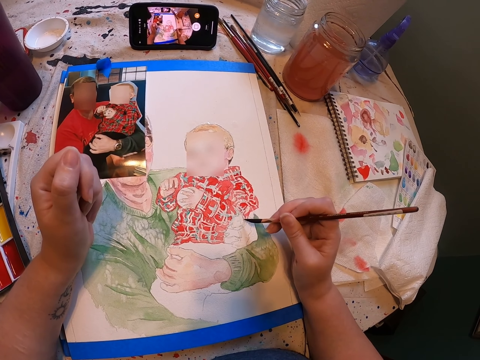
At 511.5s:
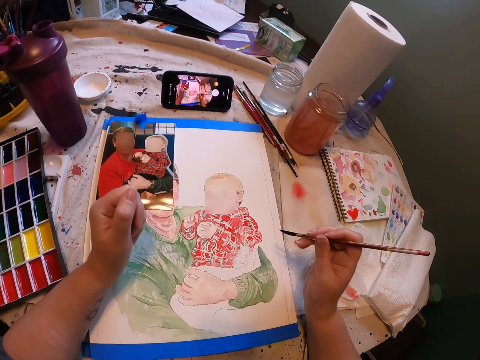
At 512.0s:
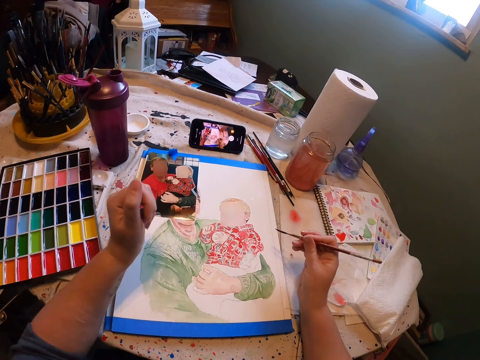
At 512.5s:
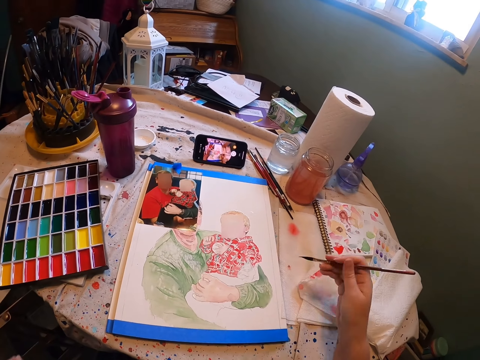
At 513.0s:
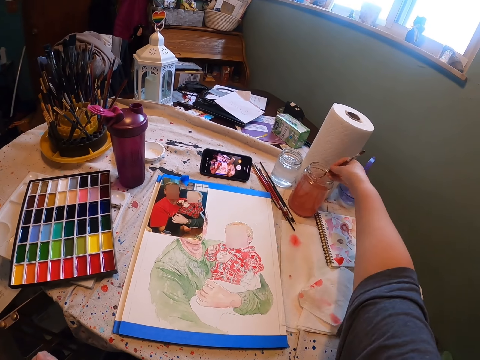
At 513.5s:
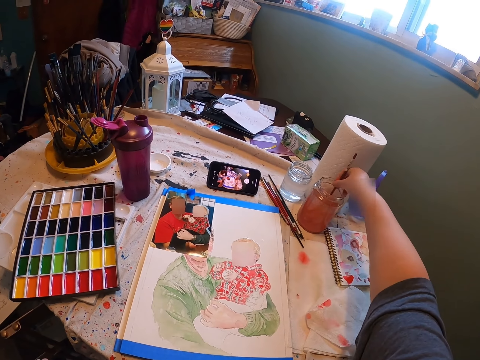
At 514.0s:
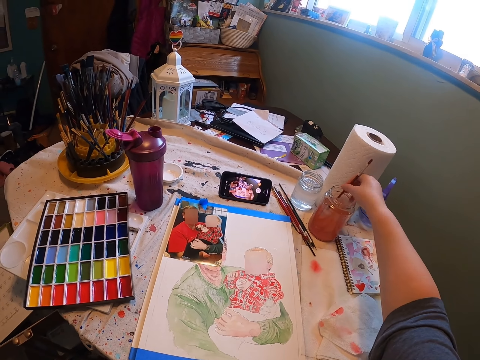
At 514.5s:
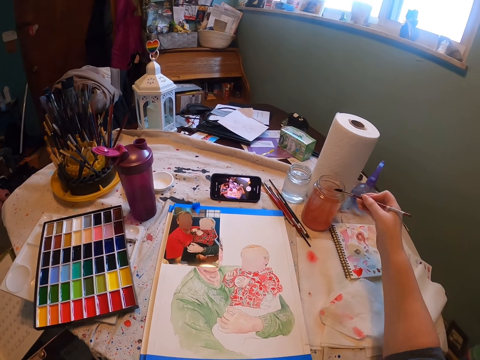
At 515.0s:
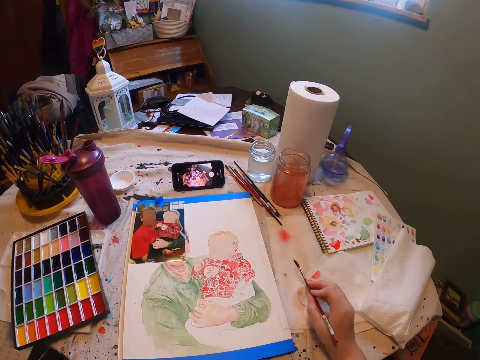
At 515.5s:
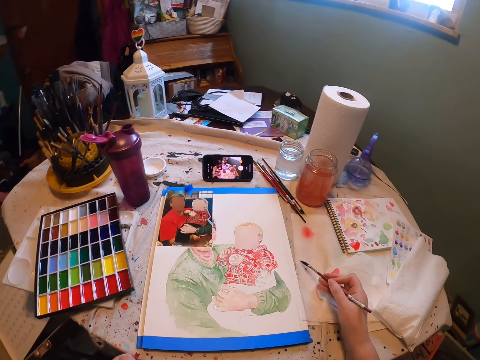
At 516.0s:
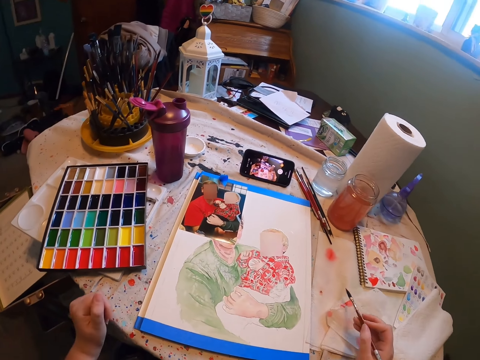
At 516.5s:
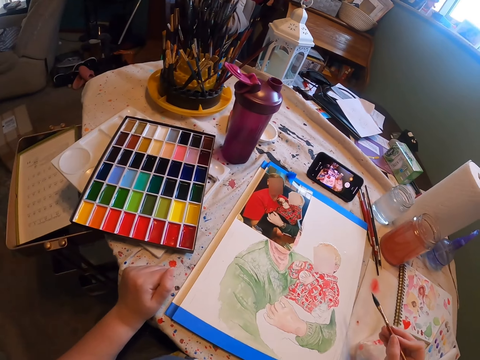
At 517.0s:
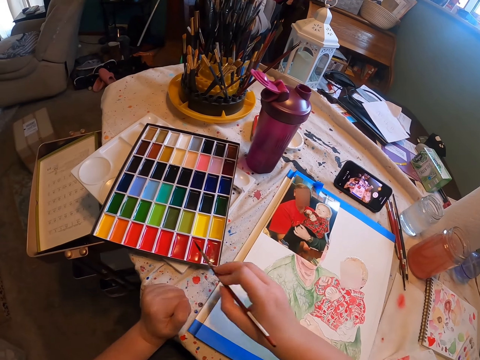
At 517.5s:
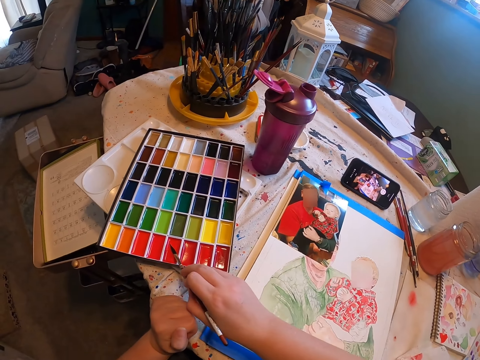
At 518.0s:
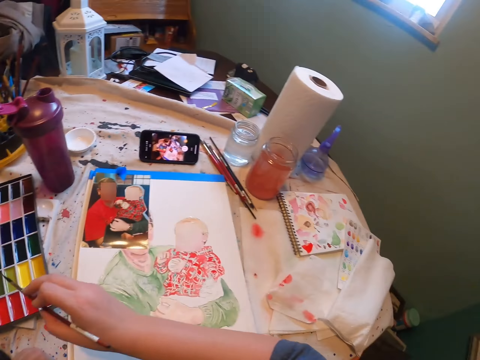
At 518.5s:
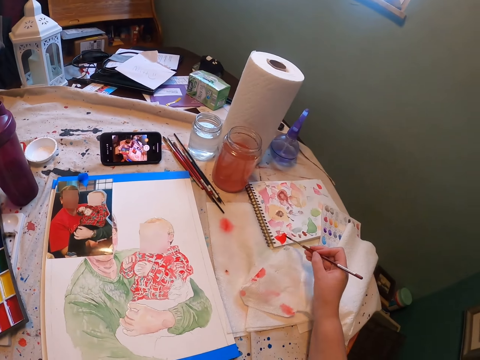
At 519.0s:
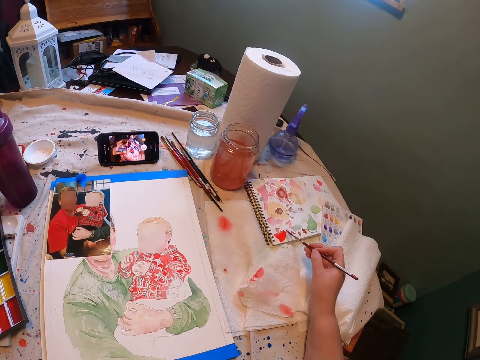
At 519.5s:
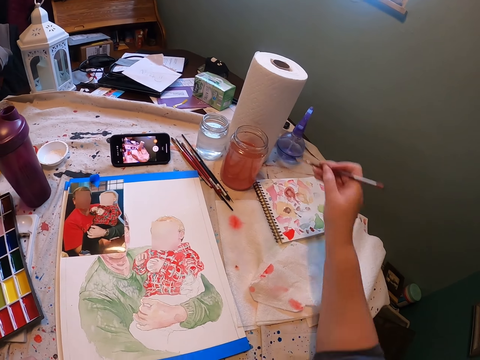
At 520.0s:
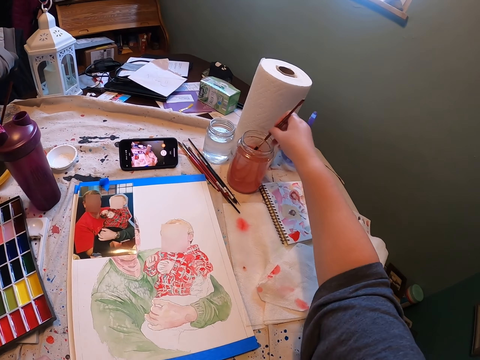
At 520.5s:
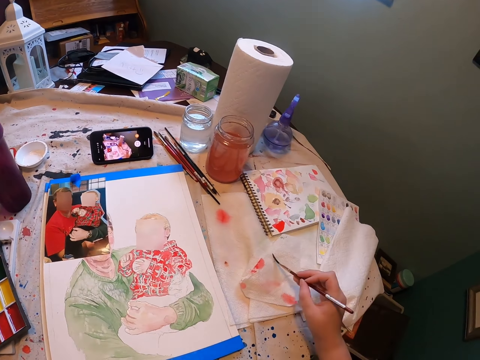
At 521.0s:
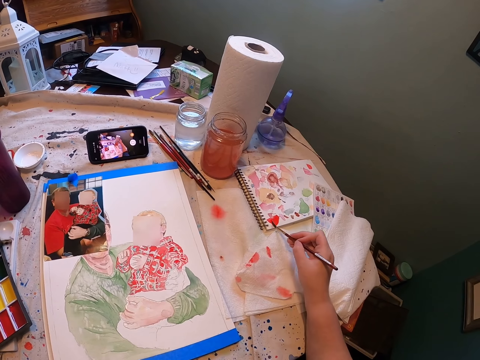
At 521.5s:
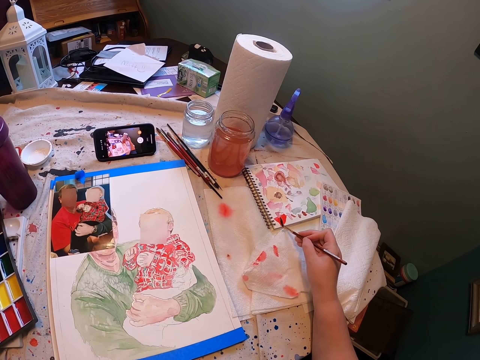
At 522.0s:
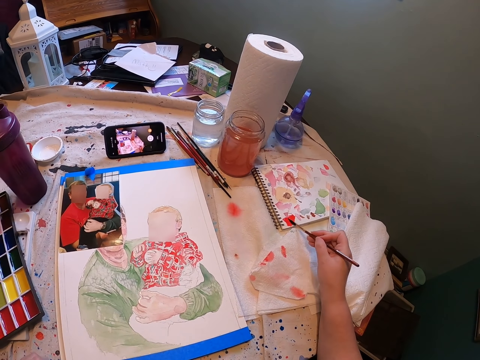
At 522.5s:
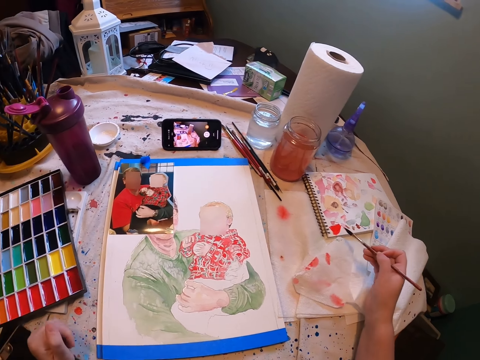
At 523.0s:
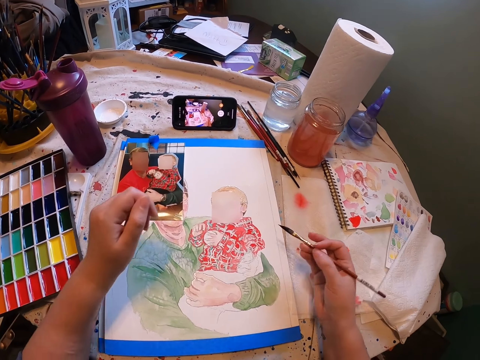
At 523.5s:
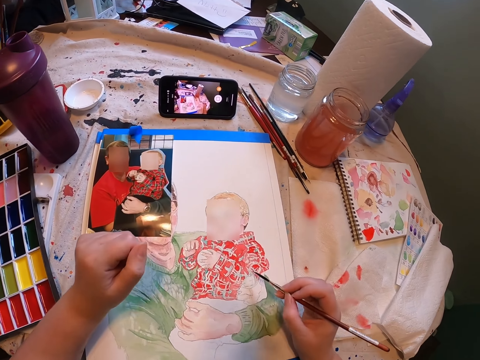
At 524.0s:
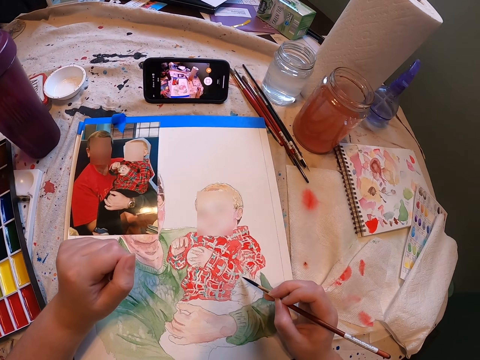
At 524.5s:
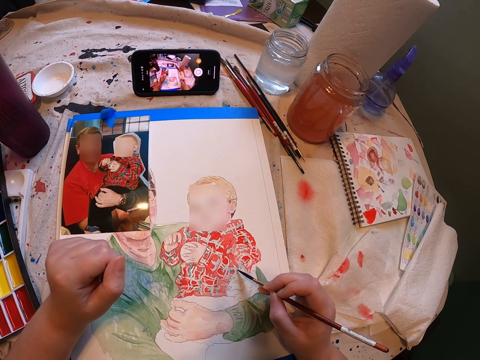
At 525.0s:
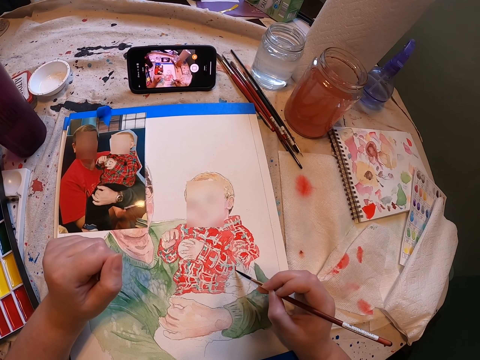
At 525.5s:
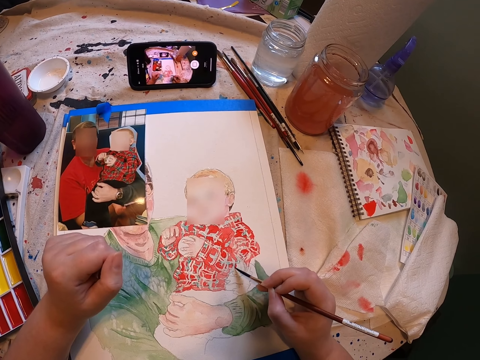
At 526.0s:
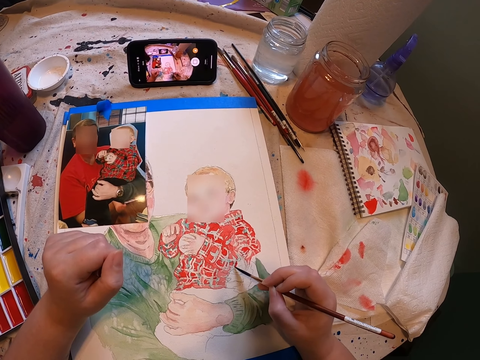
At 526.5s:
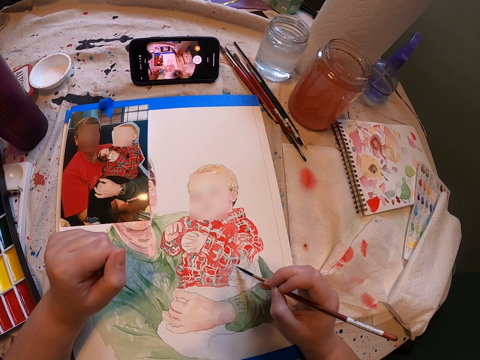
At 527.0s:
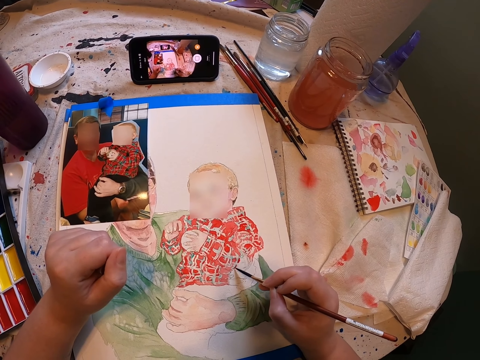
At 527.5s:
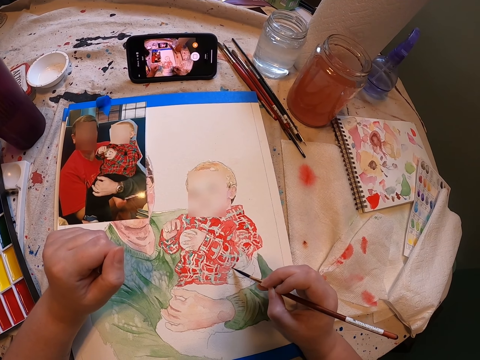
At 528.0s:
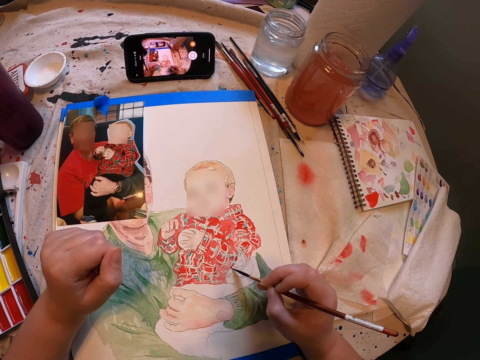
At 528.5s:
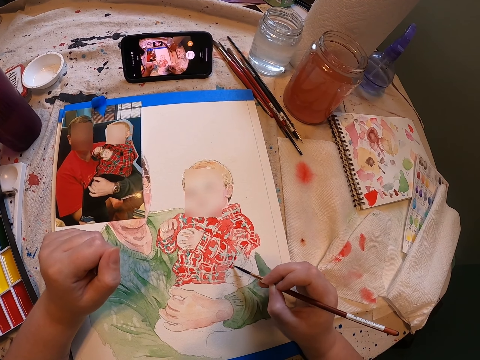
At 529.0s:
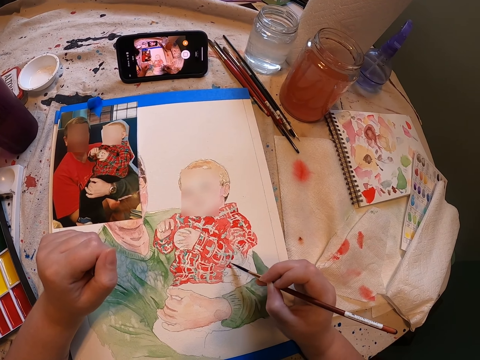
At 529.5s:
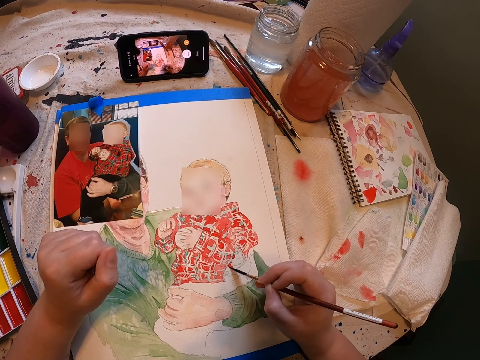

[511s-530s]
The camera wearer dips the paint brush in the water. They stir the water with the paint brush. They remove the paint brush from the water. They dry the paintbrush with the tissue. They rub the paint brush on the color palette. They draw on the notebook with the paint brush. They dip the paint brush in the water. They remove the paint brush from the water. They dry the paintbrush with the tissue. They draw on the notebook with the paint brush. They continue painting on a paper using the paint brush.

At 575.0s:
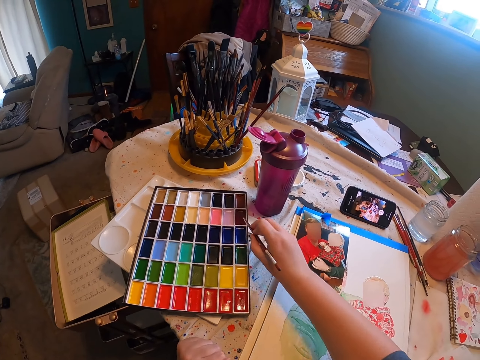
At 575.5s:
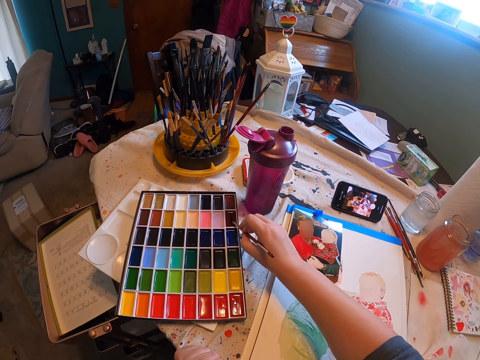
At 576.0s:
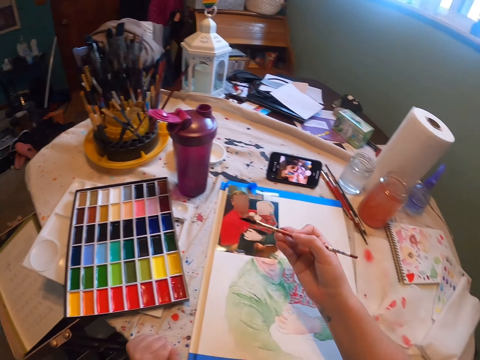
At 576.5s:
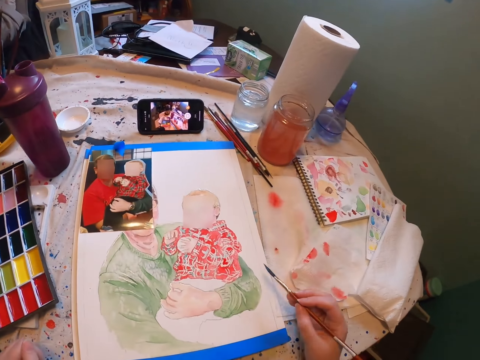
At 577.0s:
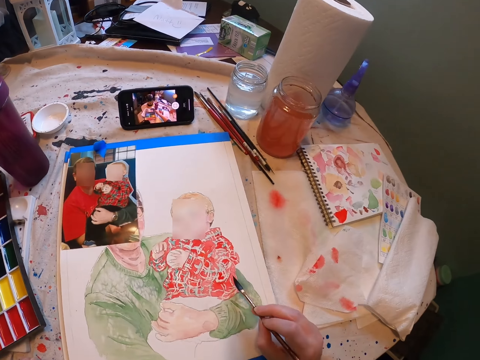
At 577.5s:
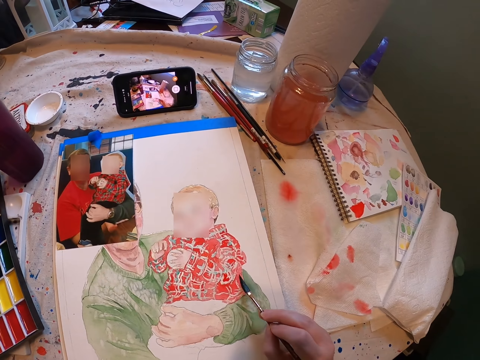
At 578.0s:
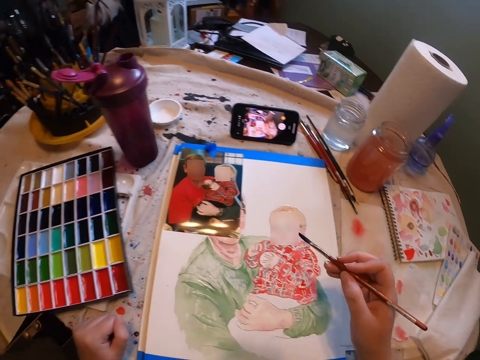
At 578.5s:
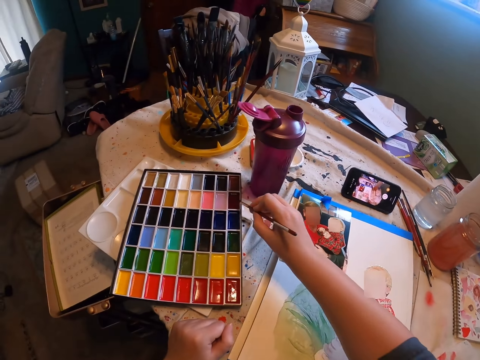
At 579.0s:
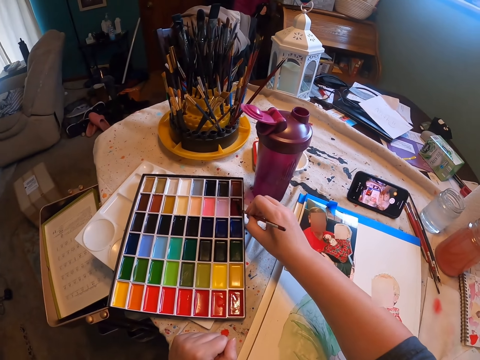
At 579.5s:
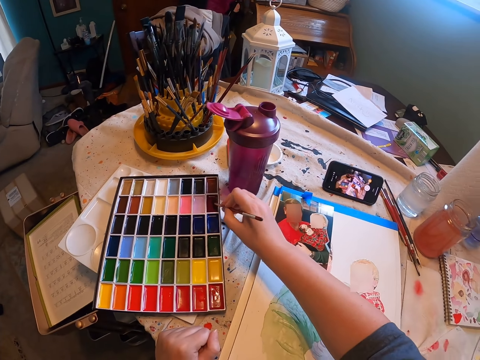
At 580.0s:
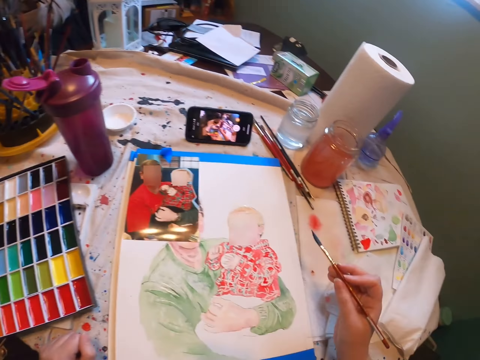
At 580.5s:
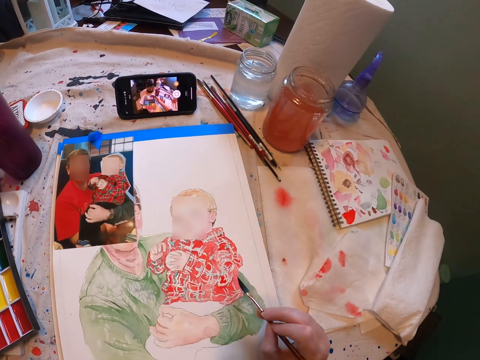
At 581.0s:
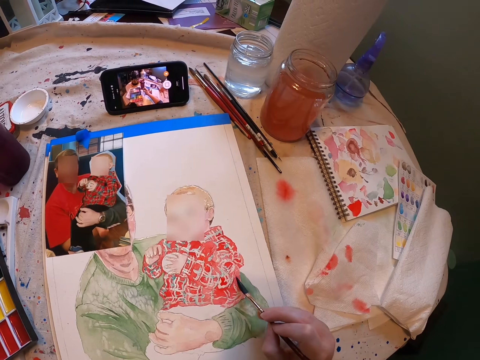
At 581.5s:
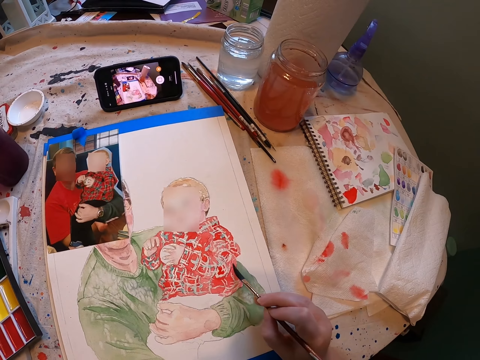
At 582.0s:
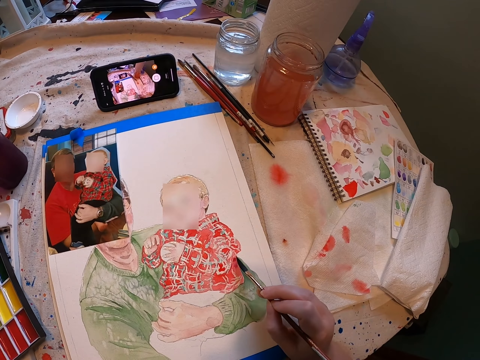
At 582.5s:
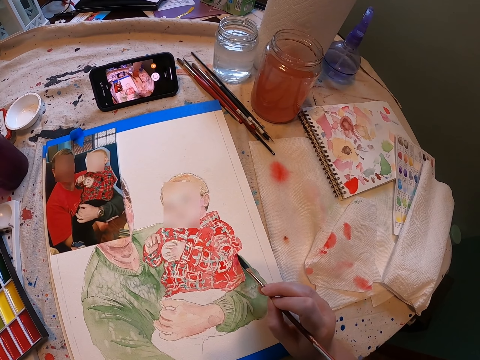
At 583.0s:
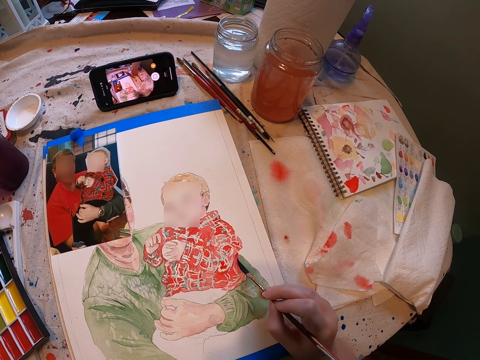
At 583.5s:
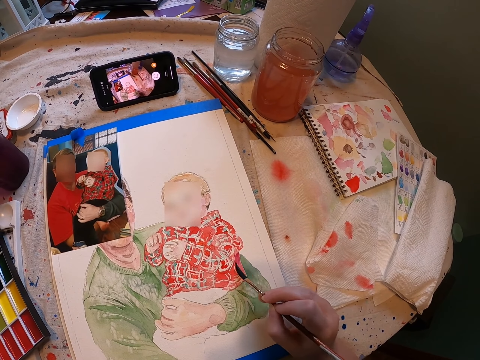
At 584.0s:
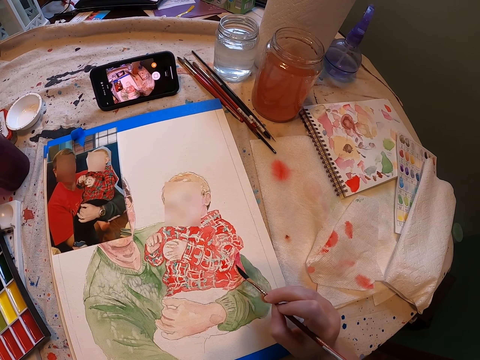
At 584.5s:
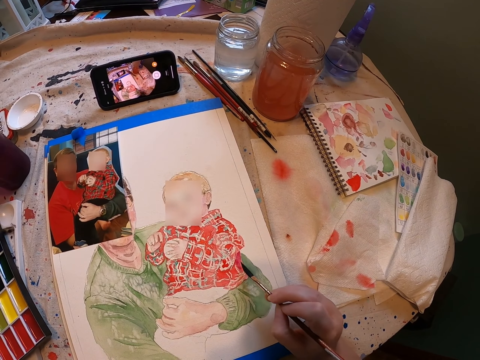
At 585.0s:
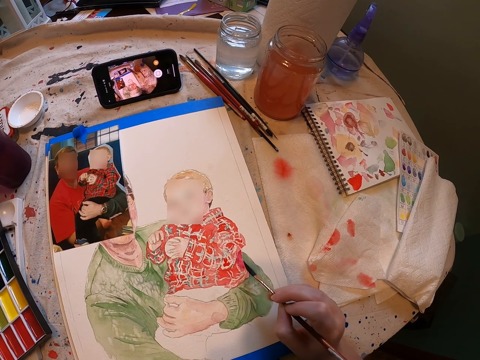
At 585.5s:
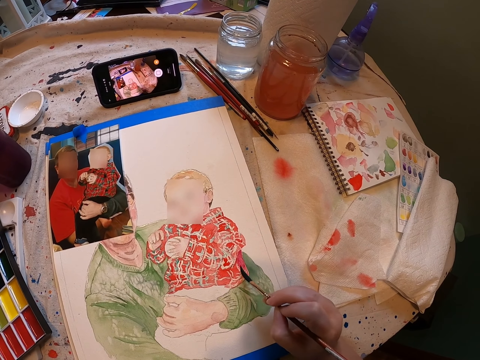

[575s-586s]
The camera wearer rubs the paint brush on the color palette. They continue painting on a paper using the paint brush. They rub the paint brush on the color palette. They continue painting on the paper using the paint brush.
